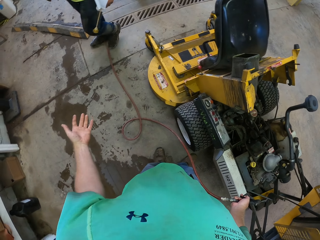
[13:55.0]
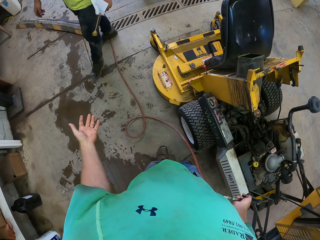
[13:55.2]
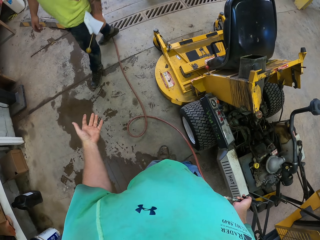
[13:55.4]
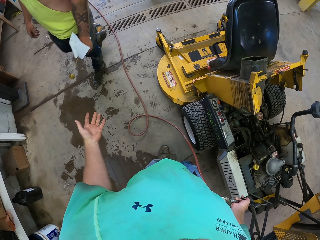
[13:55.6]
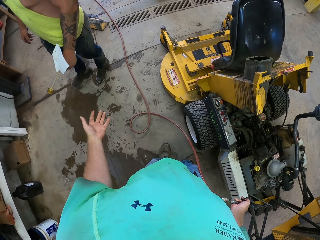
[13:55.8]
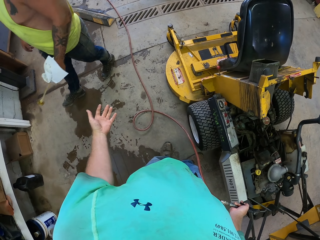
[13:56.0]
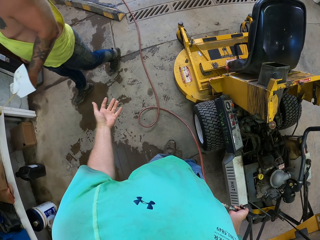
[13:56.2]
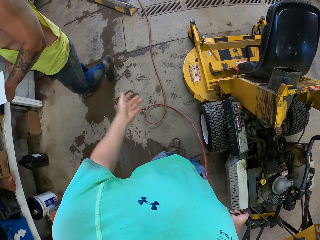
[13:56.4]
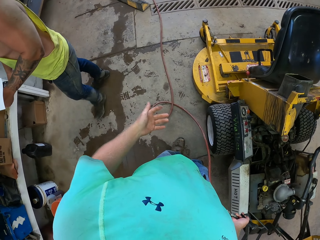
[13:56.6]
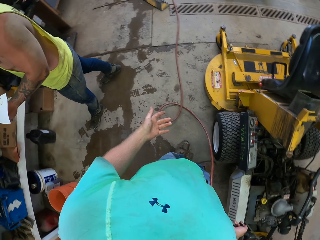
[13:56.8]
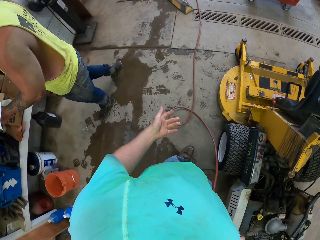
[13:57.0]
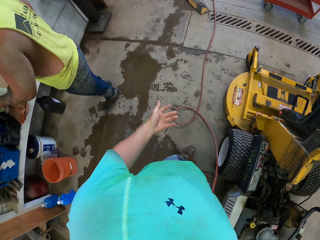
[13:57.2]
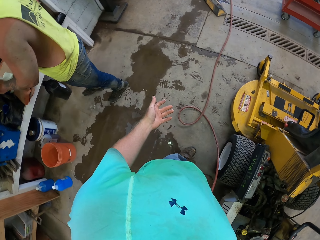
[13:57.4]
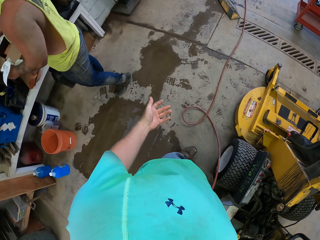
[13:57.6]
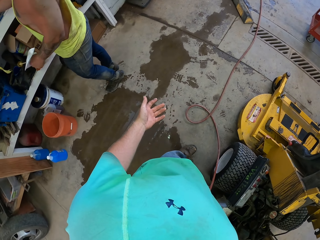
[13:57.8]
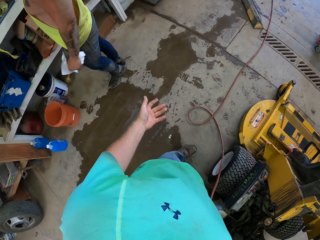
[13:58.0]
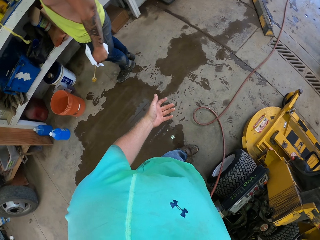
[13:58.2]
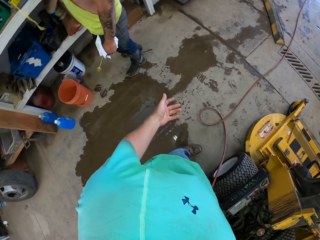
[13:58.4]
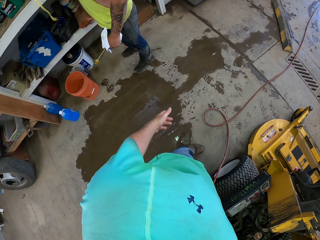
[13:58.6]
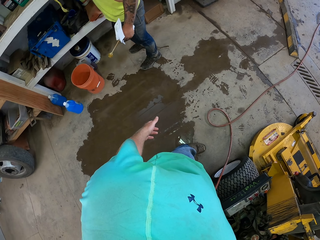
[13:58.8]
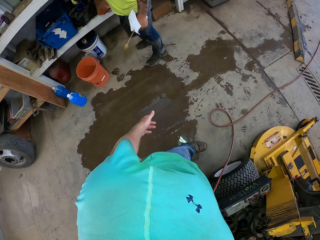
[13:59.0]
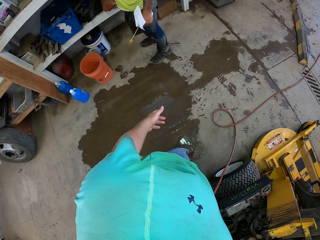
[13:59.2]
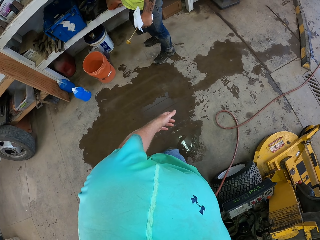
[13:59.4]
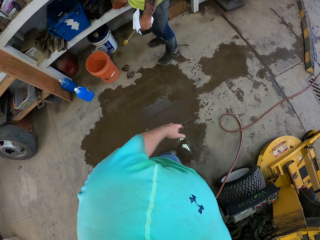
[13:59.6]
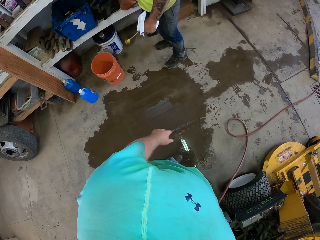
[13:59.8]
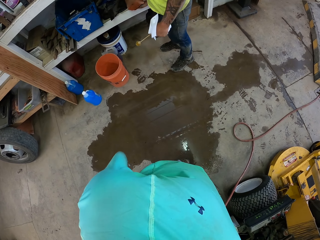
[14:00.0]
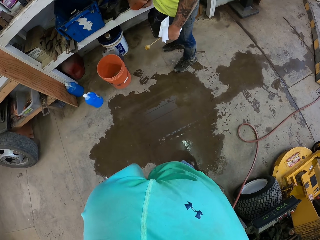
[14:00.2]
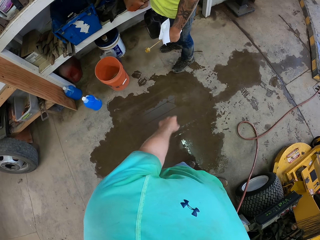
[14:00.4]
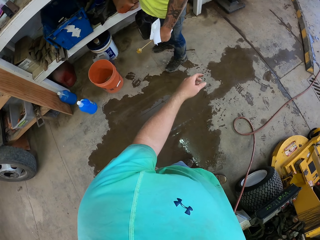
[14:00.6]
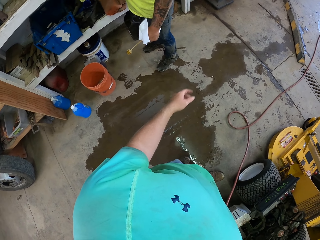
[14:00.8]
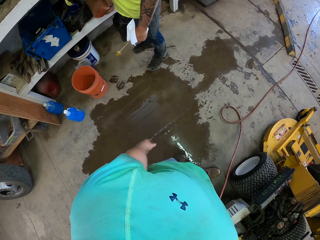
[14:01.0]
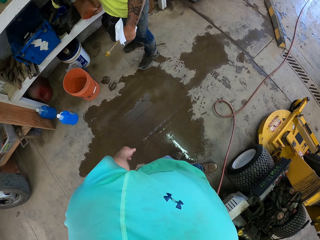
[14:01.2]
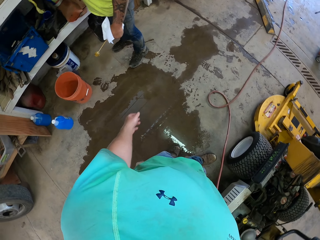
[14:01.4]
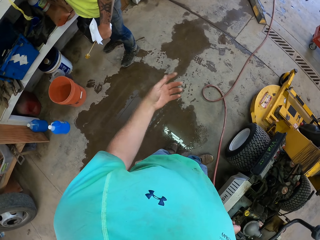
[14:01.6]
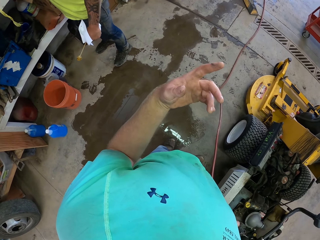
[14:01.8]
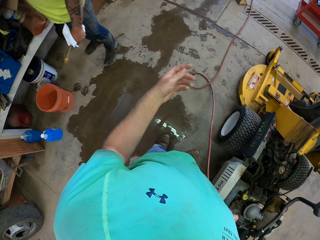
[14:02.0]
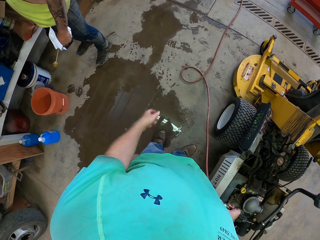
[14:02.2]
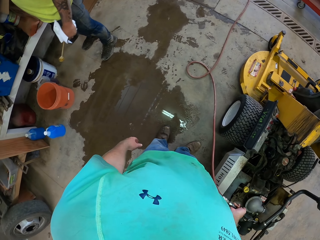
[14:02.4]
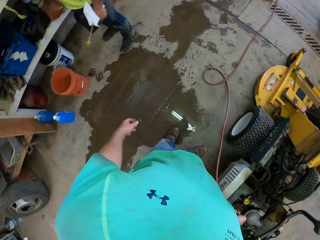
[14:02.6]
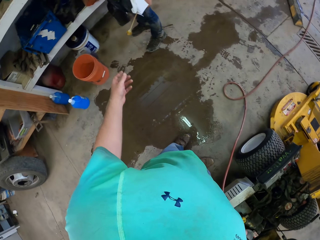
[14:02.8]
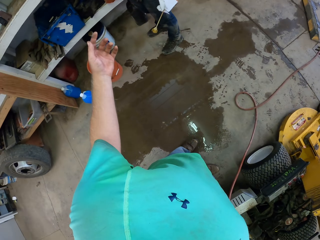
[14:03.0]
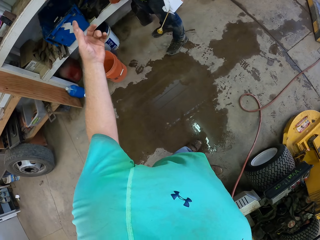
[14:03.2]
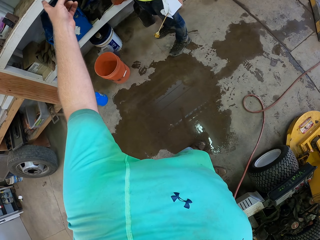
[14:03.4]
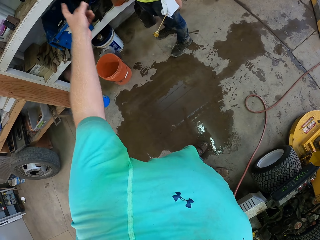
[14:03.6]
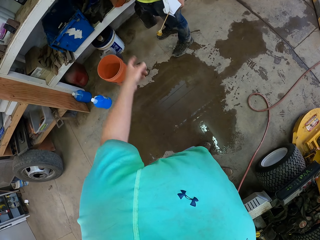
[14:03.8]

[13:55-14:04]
A man holds something on his hand.

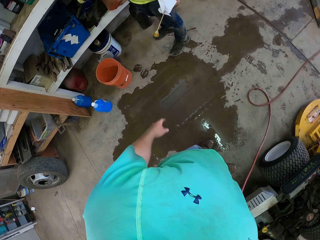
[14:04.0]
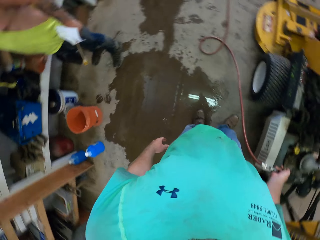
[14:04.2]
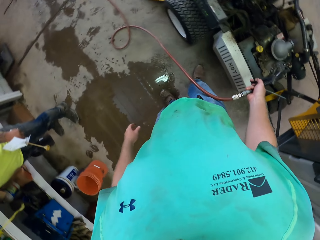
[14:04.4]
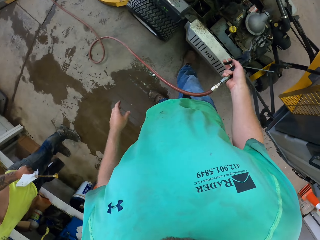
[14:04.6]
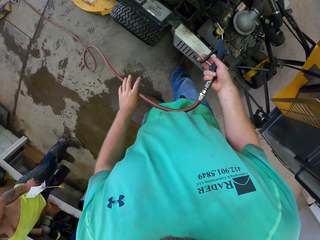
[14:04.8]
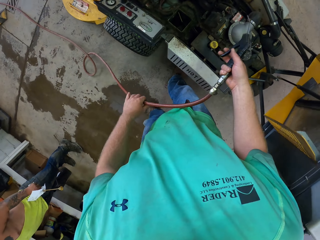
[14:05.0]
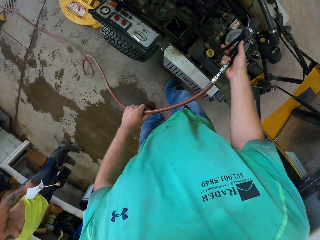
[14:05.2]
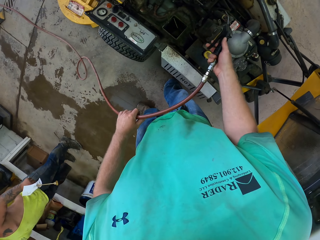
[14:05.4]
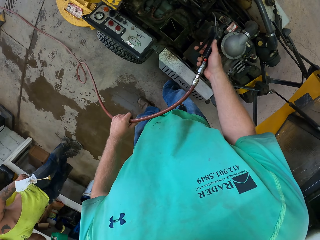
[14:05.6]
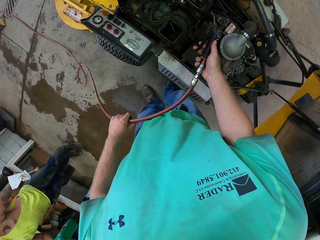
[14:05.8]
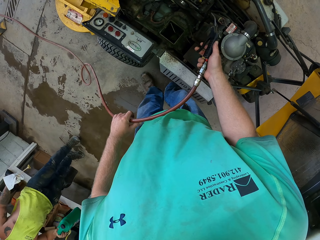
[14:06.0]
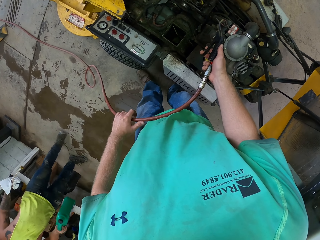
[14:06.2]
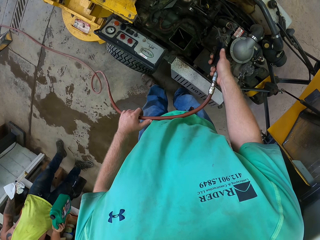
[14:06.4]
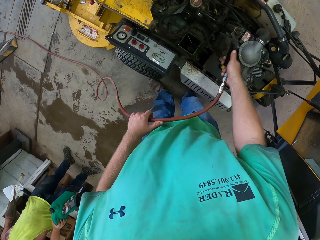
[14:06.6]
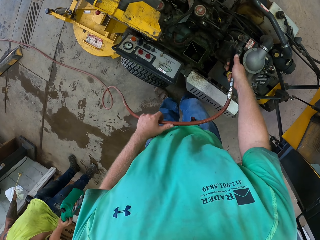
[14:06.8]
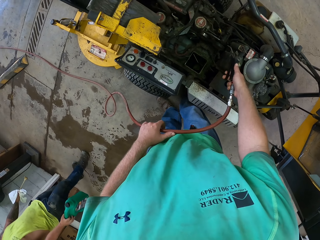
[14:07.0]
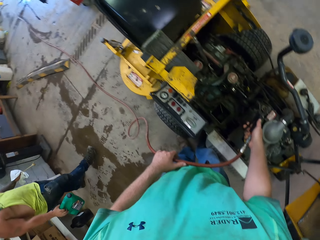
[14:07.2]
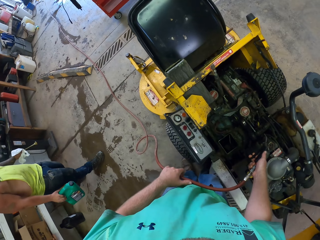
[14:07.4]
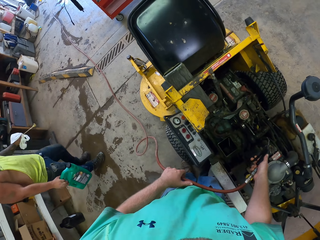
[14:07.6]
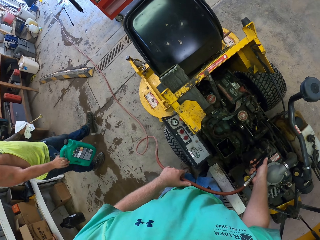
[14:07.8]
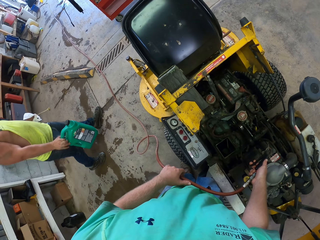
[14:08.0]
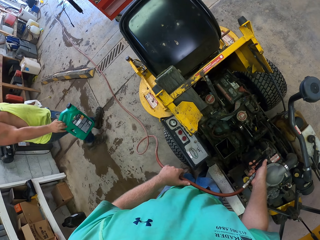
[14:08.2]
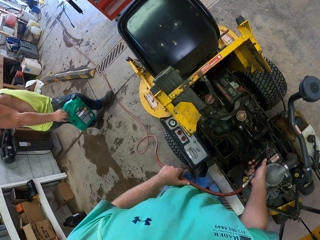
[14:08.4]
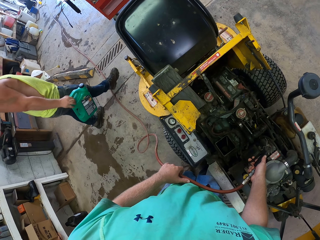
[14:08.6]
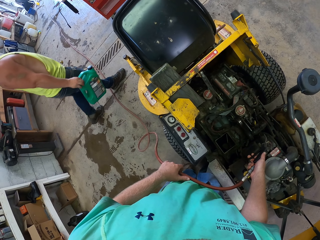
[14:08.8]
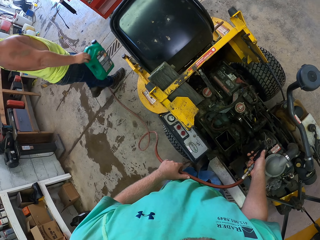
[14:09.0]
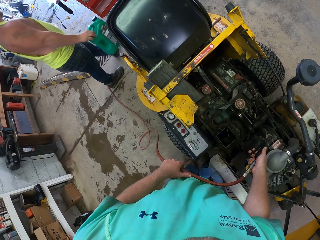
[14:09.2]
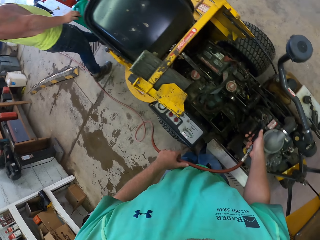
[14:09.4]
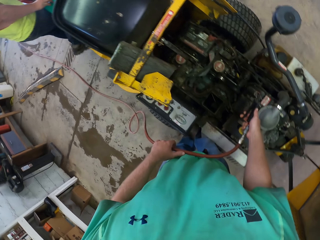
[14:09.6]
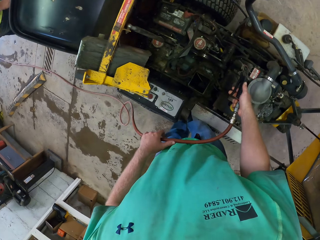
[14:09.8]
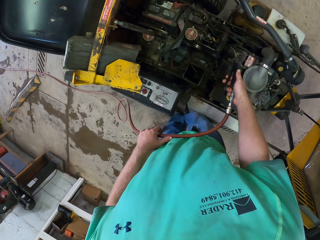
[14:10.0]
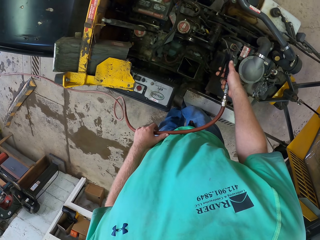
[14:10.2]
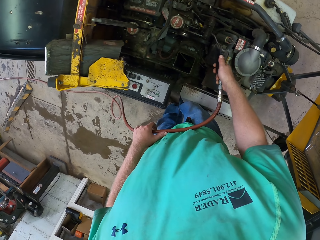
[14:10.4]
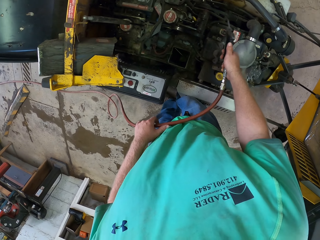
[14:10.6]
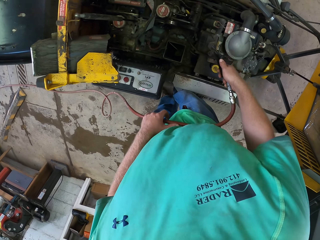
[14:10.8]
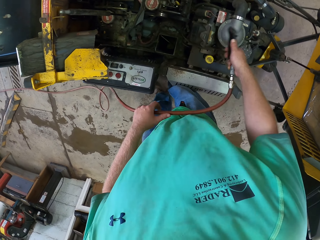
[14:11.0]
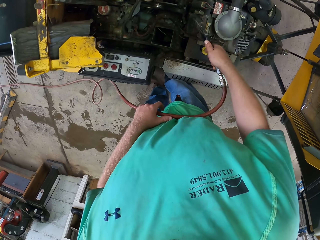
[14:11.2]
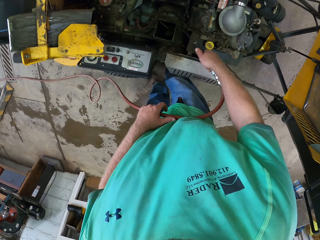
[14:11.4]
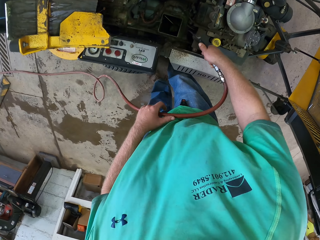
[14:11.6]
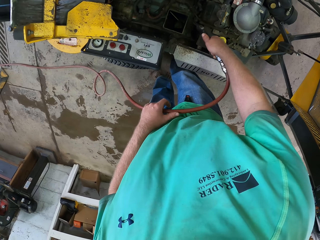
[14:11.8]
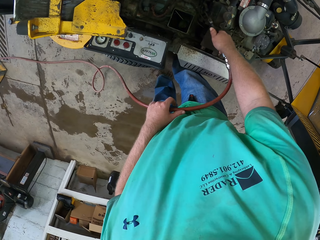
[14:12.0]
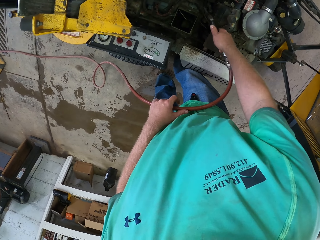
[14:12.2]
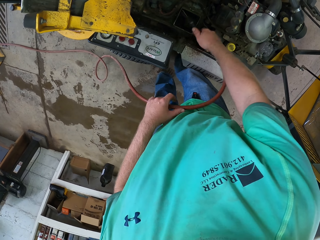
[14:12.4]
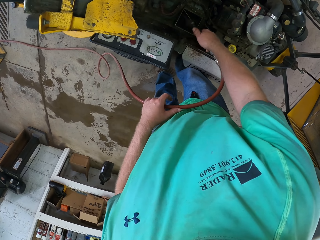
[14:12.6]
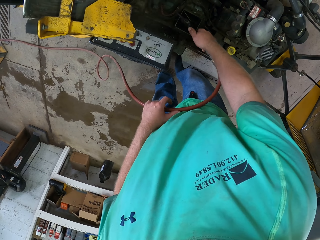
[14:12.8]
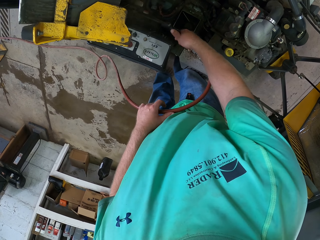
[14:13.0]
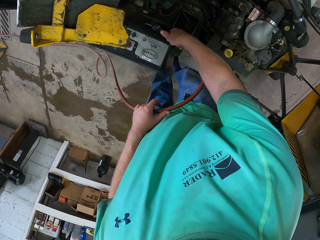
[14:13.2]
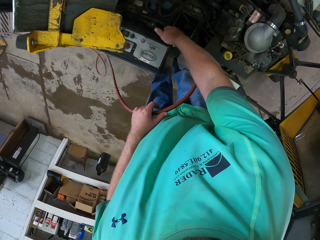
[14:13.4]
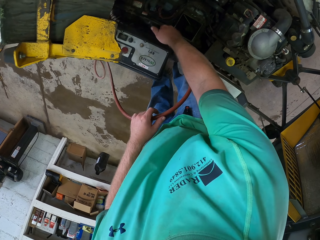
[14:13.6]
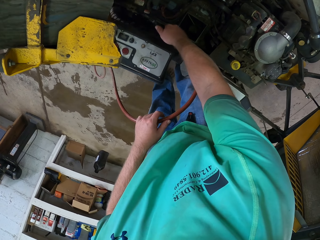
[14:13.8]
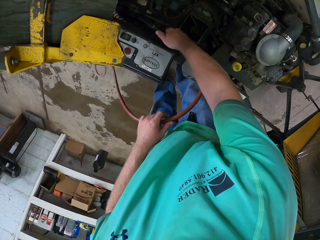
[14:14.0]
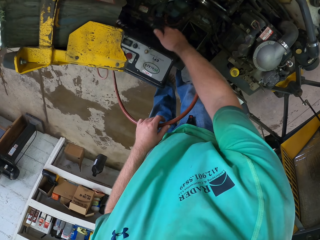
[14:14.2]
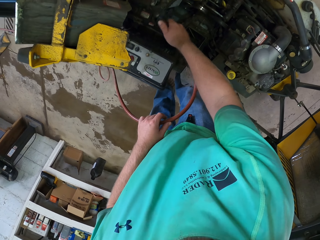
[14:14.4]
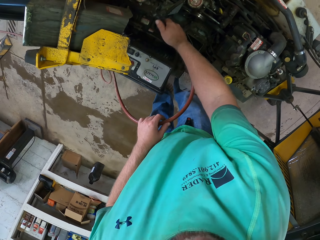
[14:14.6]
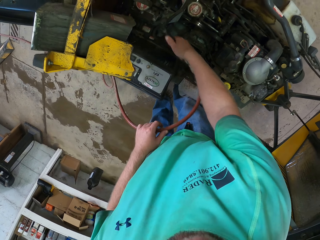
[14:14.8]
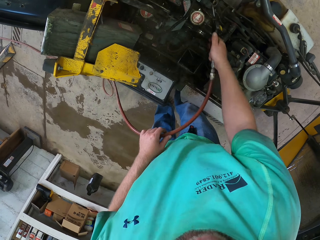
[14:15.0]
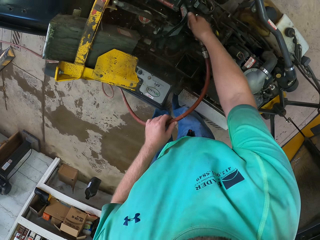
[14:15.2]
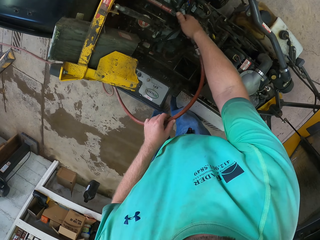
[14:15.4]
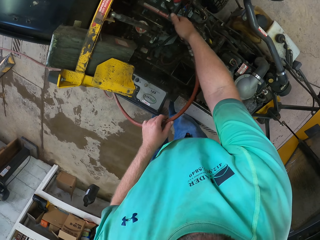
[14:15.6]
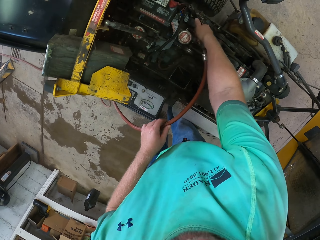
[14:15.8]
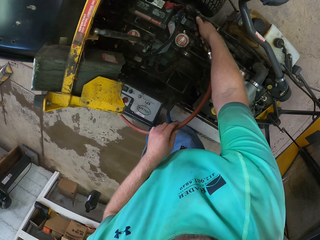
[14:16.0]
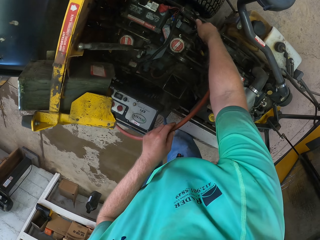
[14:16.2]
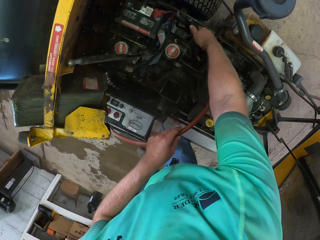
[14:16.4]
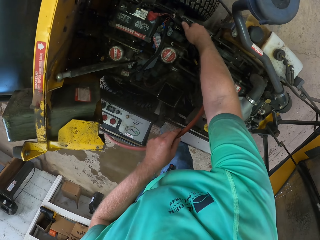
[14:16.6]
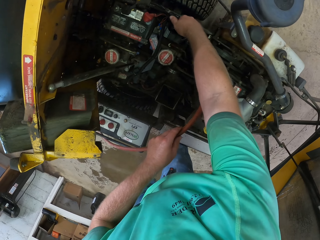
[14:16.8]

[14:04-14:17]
The camera wearer sprays the engine of the lawn mower with the spray gun in both hands. A man picks up a jerrycan. The camera wearer blows dust from the engine. The man walks away from the camera wearer with a green keg in his right hand. The camera wearer blows dust from the tractor. They spray the engine of the lawn mower with the spray gun in both hands.
